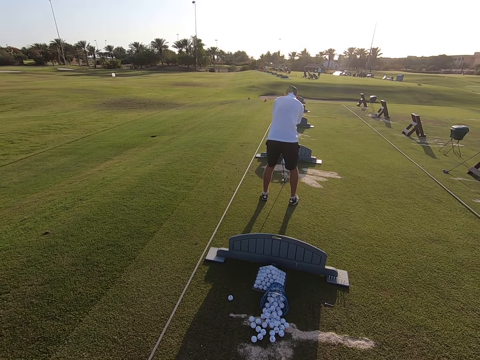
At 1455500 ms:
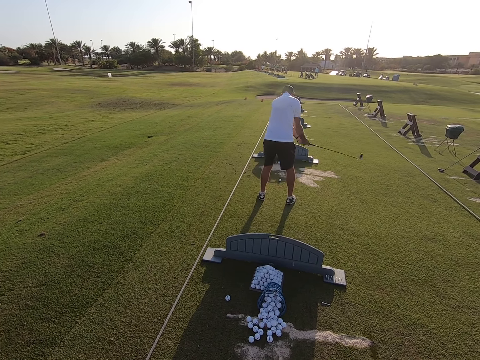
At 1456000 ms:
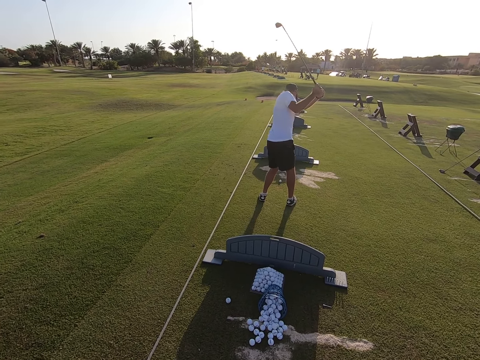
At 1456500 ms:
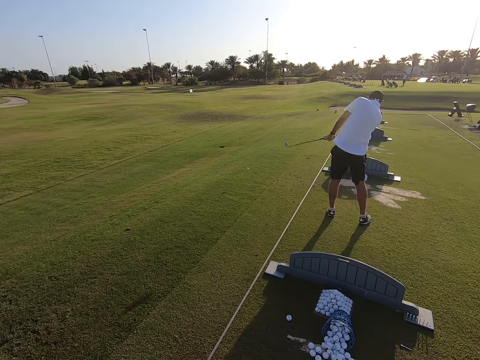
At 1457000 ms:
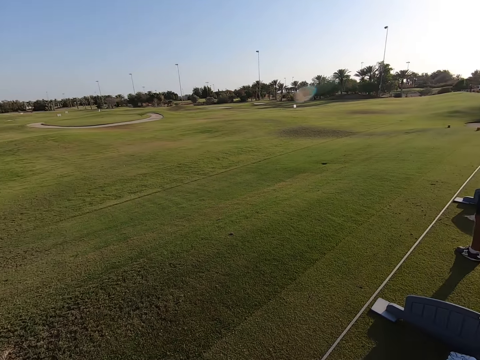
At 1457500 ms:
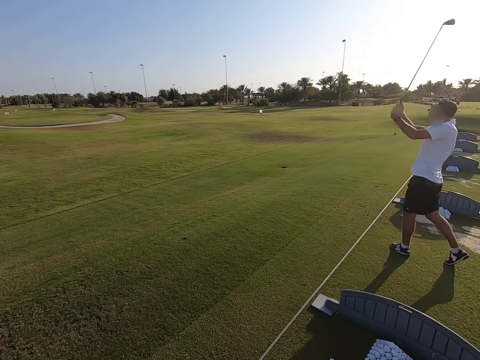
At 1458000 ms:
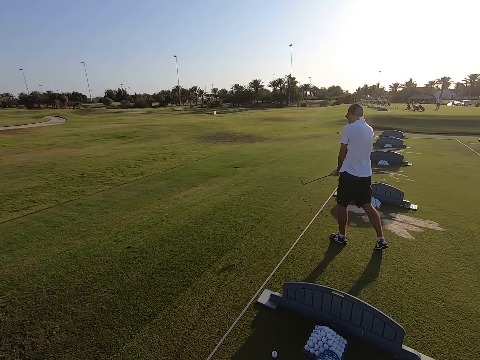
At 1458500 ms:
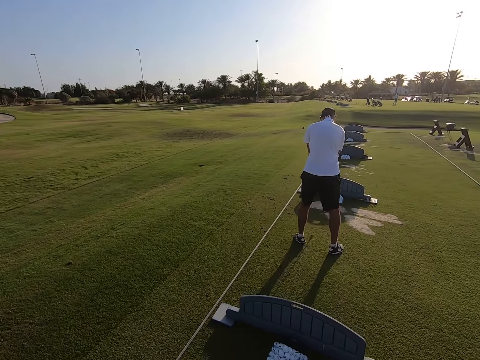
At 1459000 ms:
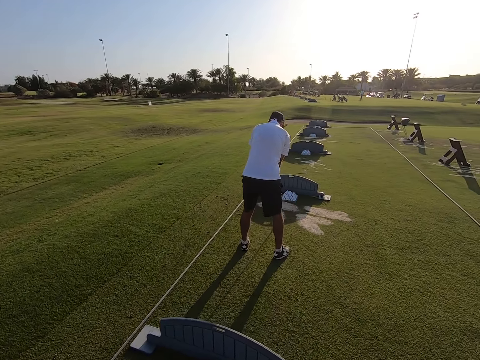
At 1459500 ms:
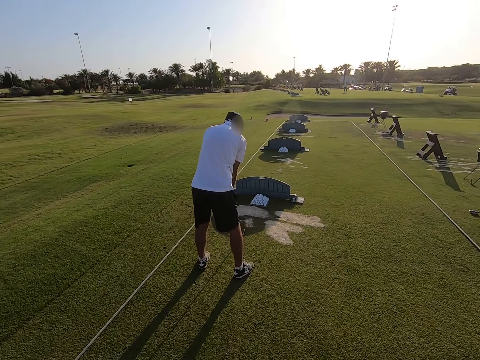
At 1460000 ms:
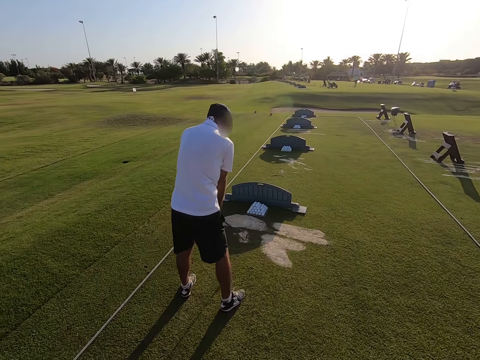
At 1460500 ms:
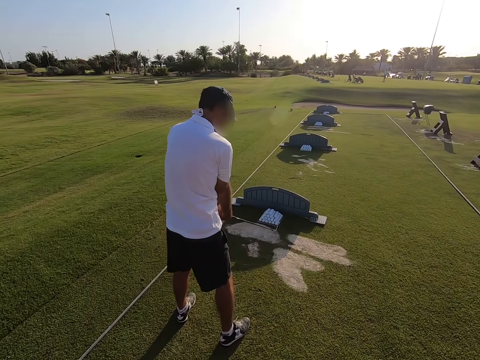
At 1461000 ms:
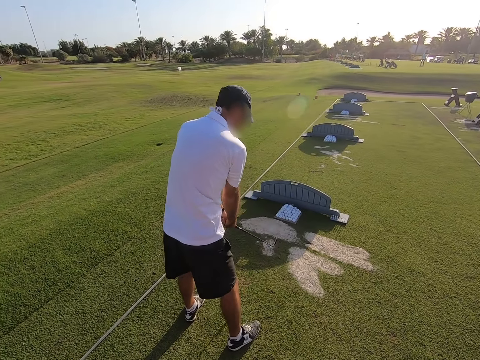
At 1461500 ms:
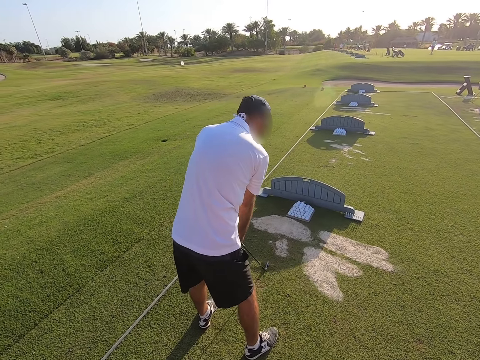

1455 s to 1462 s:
A man hits the golf ball. The man plays the game.

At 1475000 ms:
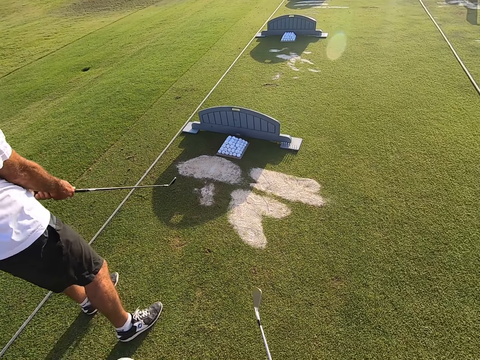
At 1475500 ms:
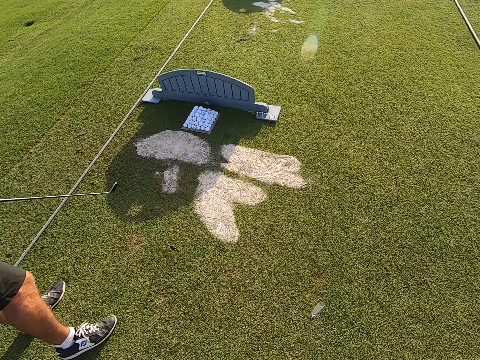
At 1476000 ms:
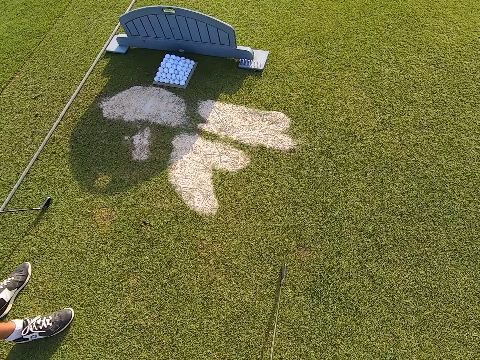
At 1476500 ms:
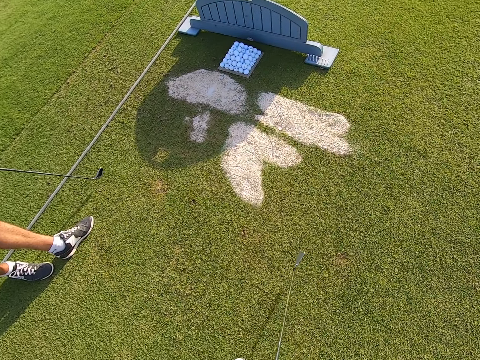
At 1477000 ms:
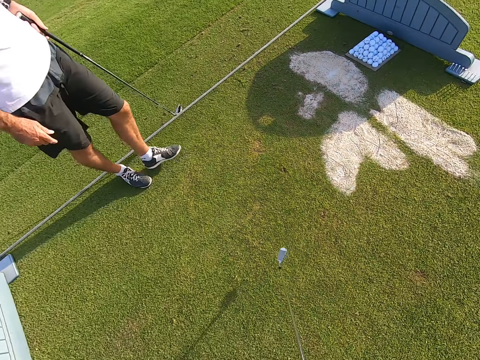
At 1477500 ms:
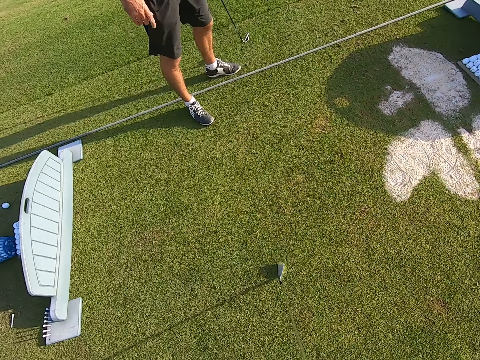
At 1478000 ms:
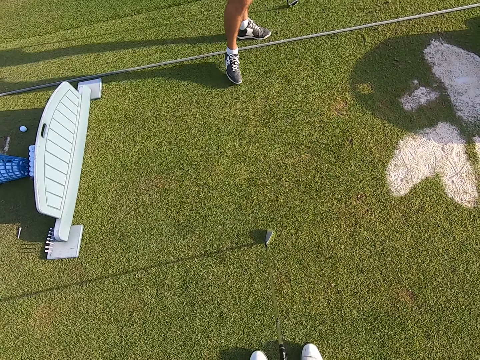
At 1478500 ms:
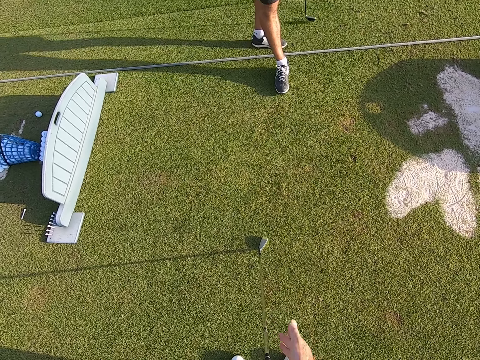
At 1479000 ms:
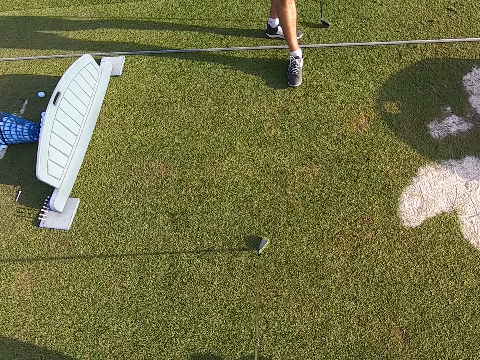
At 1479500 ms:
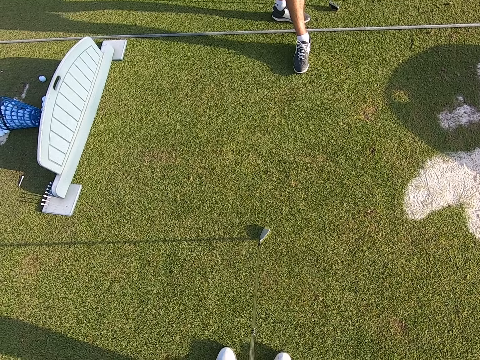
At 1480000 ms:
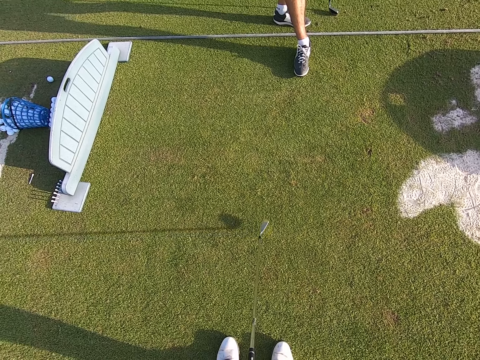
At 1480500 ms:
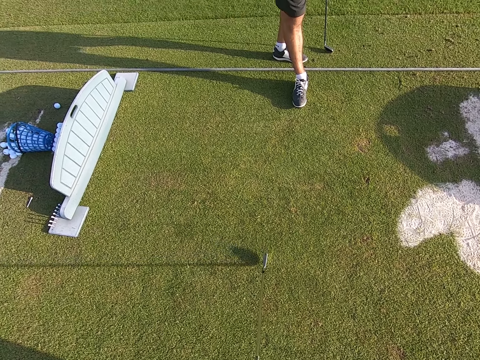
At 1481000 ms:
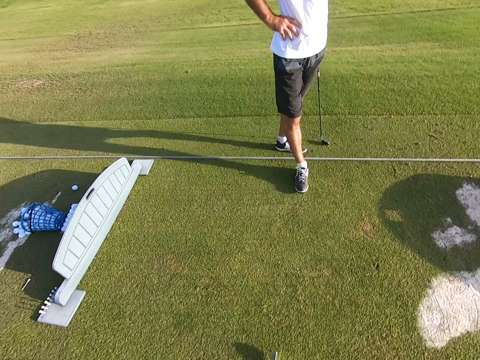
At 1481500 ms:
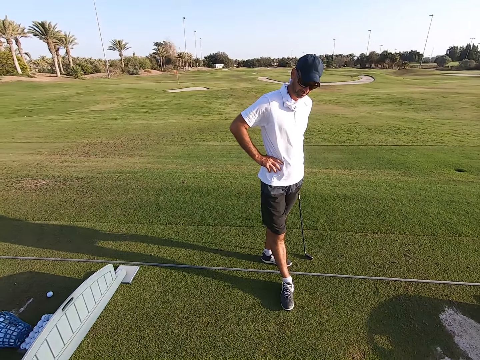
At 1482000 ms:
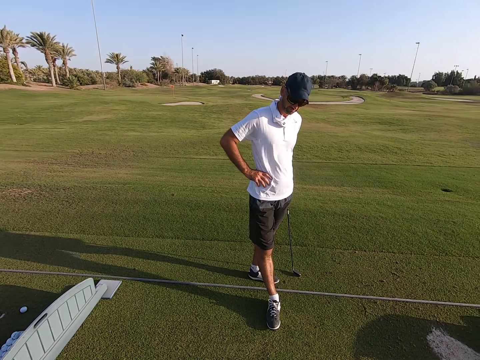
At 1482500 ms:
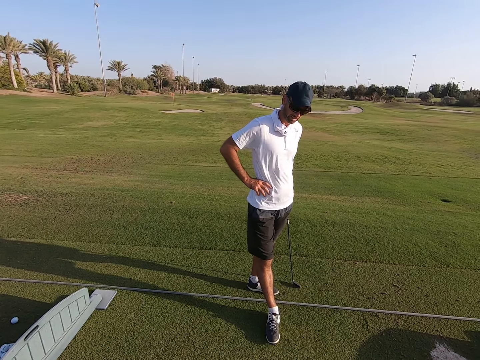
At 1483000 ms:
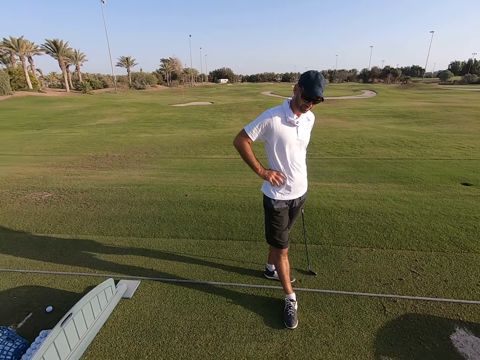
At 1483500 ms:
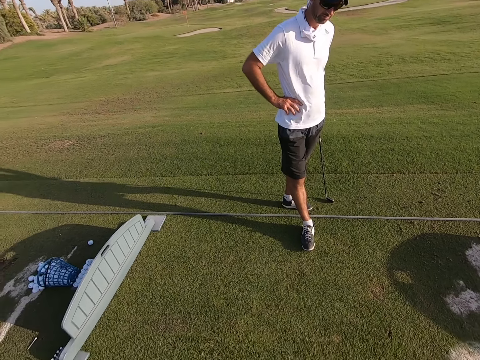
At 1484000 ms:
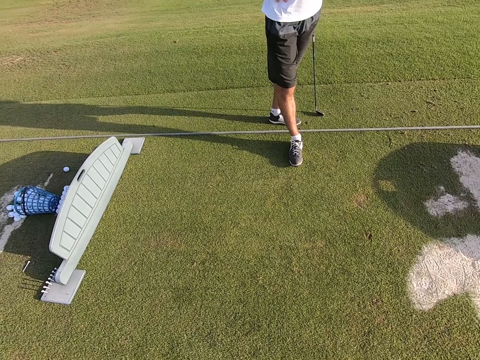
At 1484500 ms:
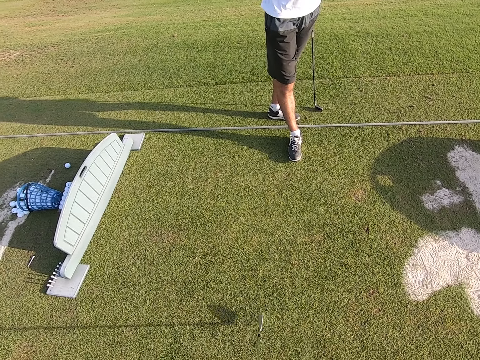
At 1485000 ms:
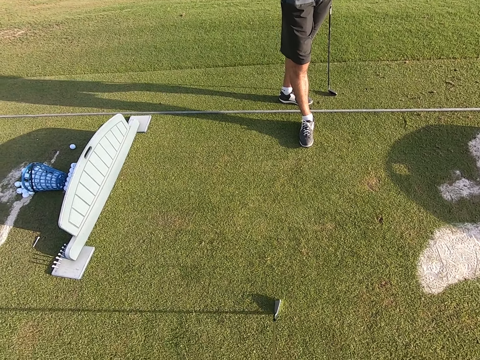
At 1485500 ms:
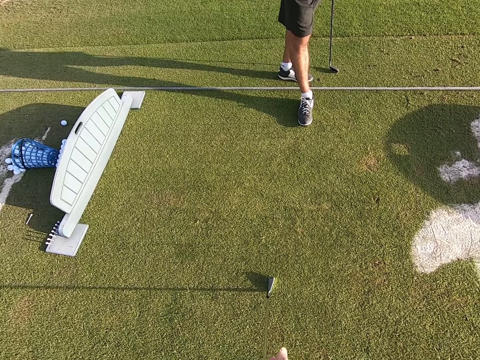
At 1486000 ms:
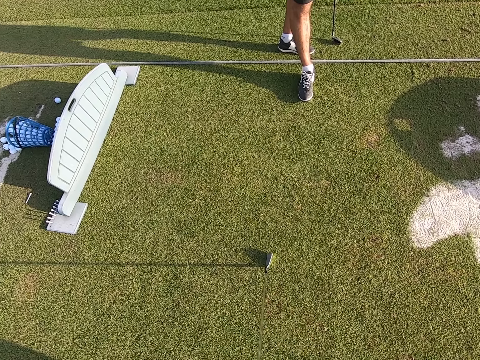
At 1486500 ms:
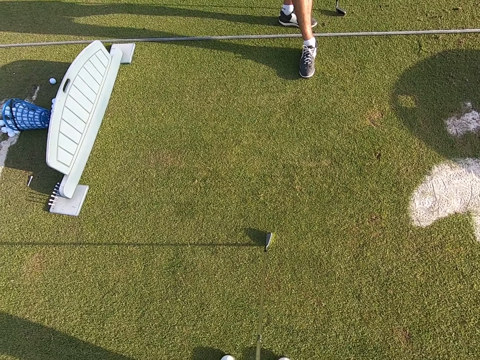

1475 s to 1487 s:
The camera wearer looks around the field. They move the legs. They talk to a person. They explain something.

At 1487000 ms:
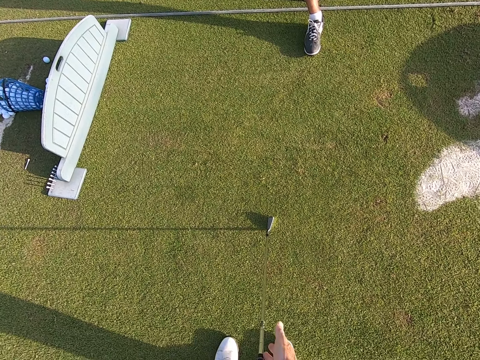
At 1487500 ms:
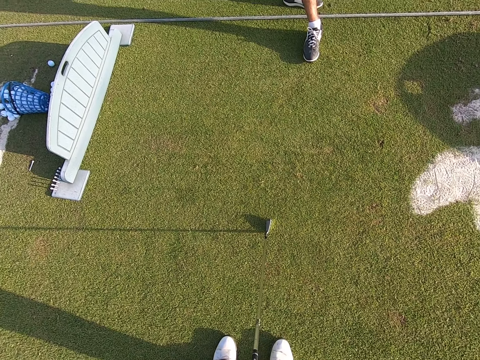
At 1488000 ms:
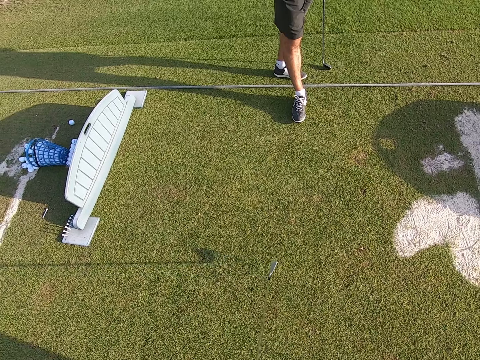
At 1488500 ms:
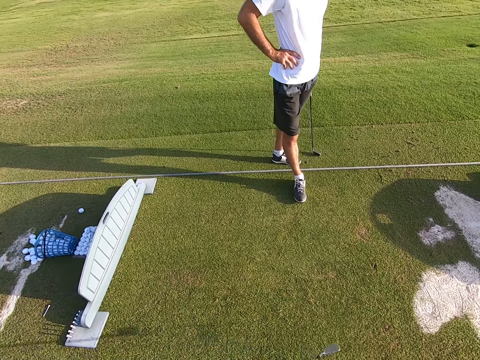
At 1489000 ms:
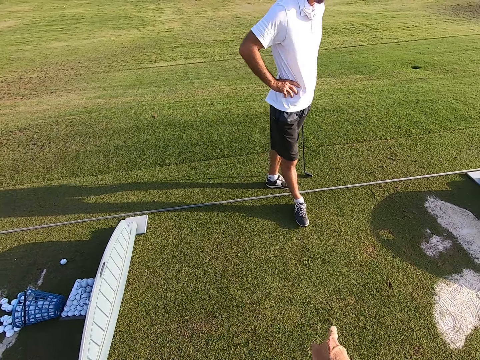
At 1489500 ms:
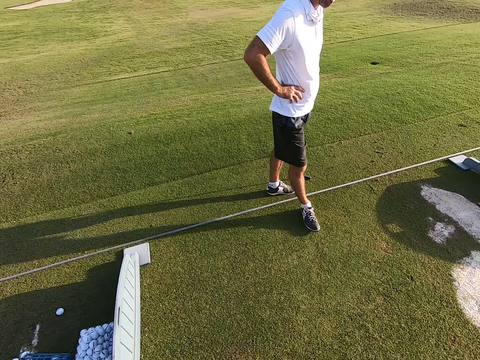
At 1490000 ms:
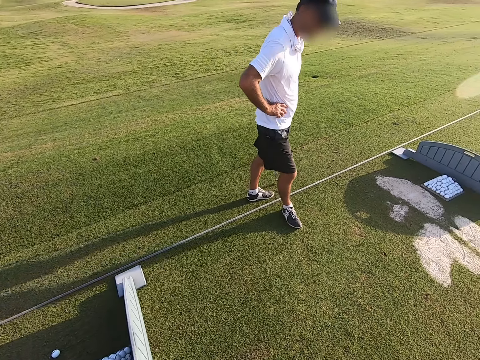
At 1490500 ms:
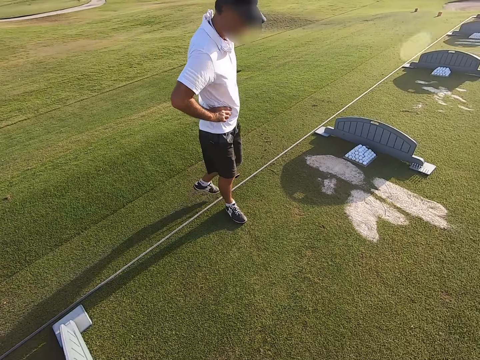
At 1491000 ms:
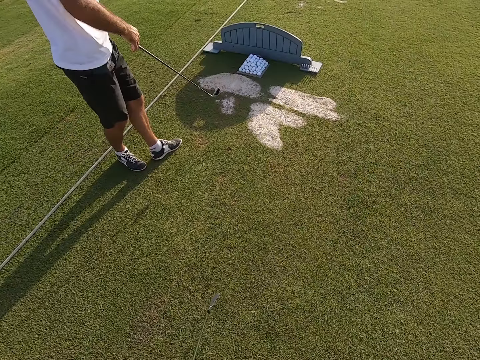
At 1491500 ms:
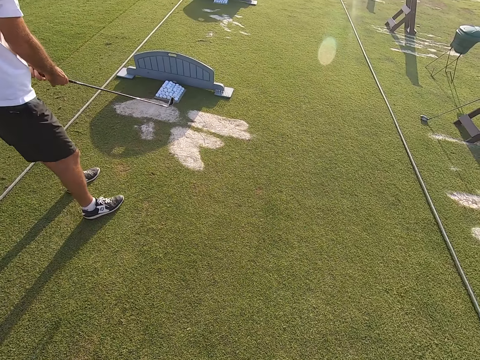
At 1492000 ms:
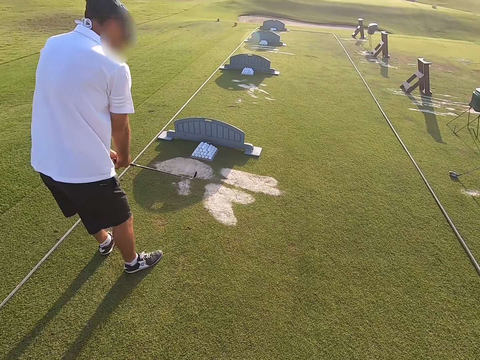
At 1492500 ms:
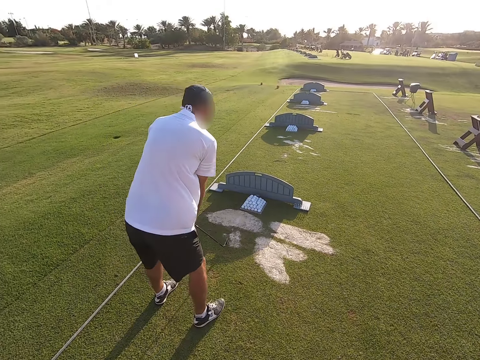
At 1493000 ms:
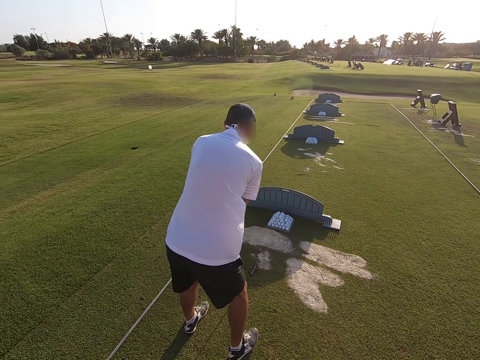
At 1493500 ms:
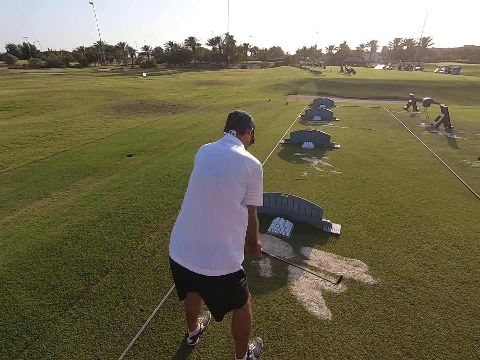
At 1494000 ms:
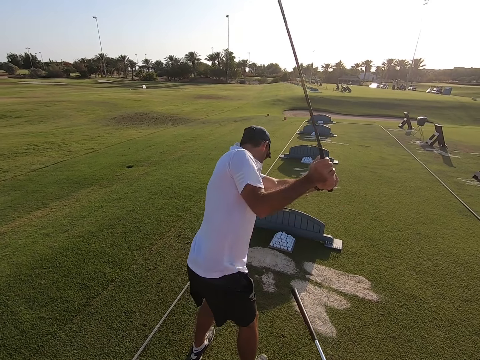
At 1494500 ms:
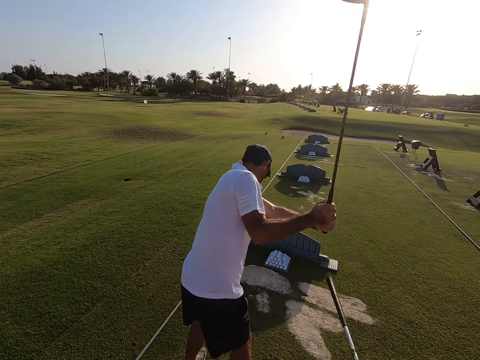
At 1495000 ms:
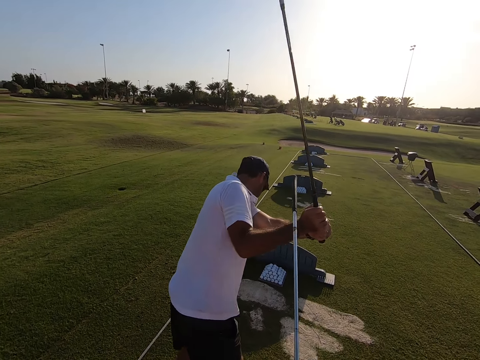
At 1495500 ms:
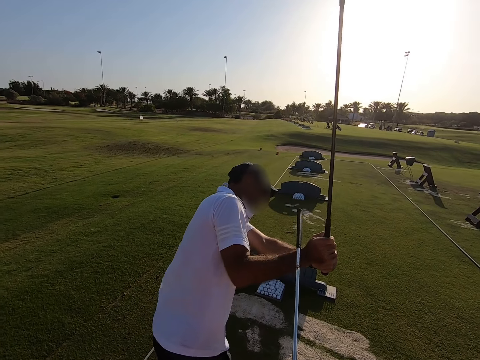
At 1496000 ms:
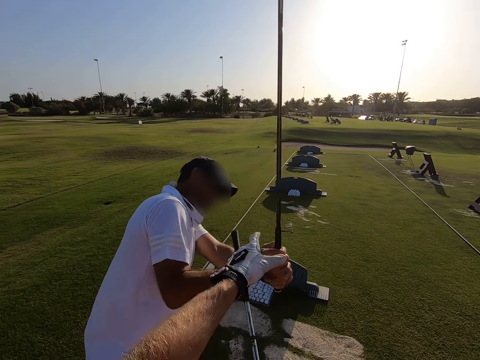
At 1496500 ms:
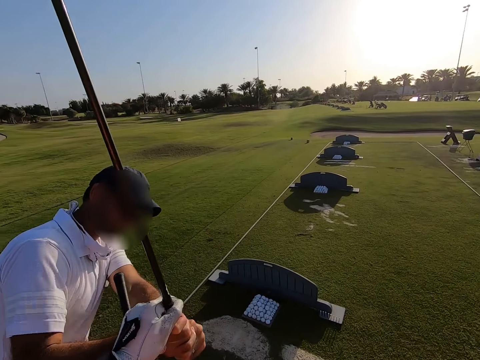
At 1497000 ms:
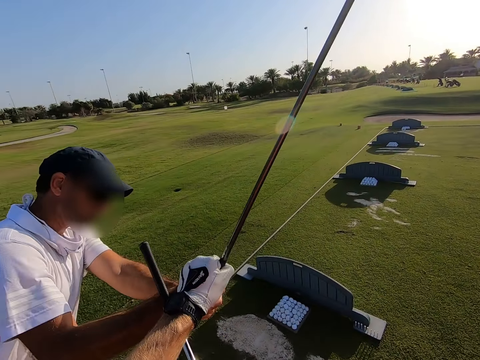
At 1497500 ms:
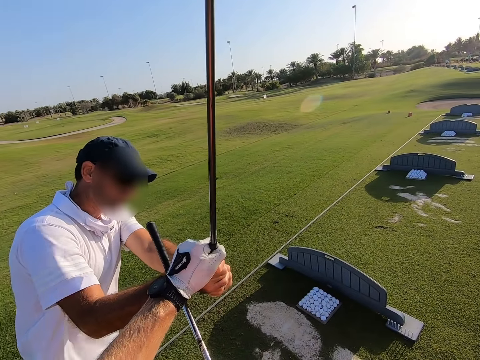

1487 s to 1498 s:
The camera wearer looks around. They pick the golf stick from a person.
